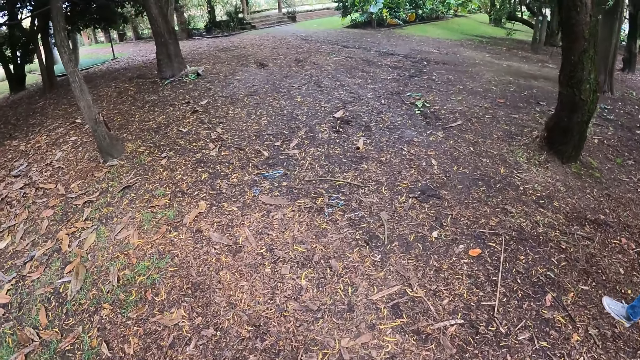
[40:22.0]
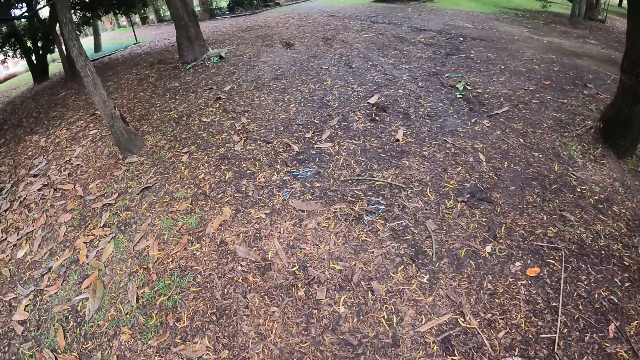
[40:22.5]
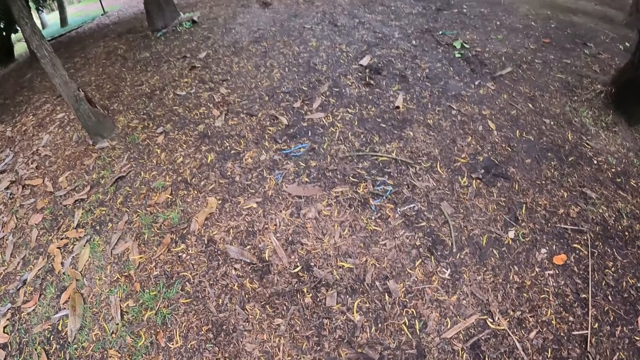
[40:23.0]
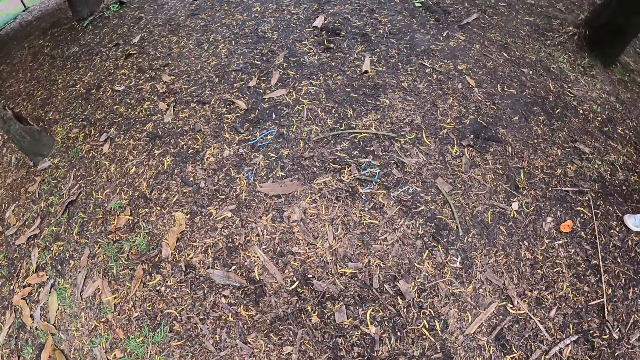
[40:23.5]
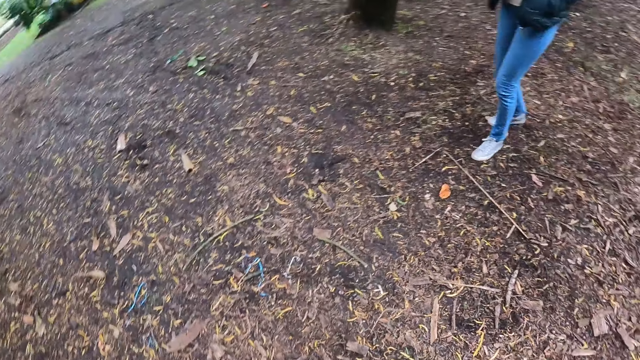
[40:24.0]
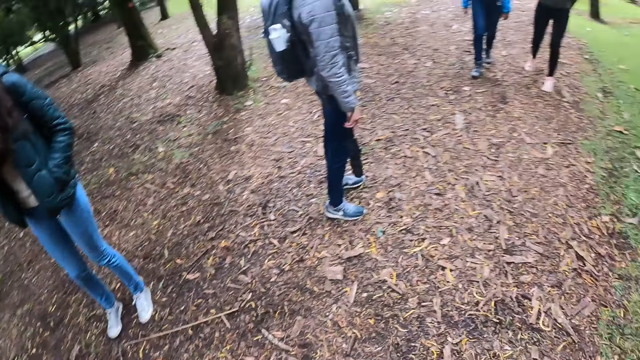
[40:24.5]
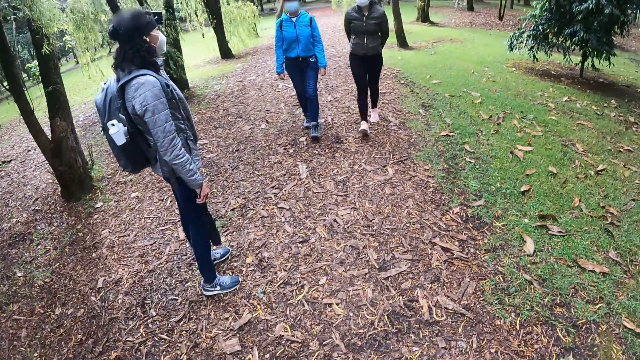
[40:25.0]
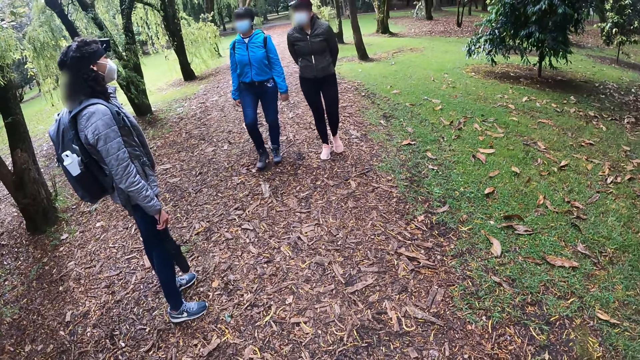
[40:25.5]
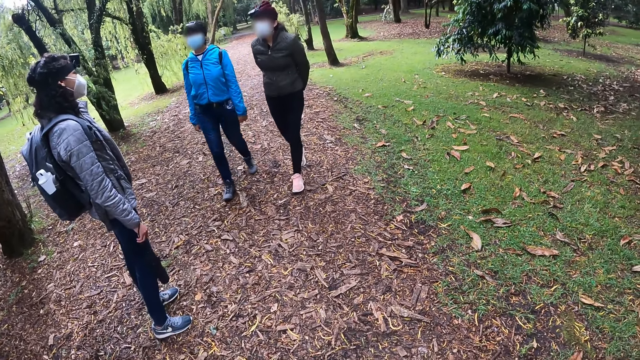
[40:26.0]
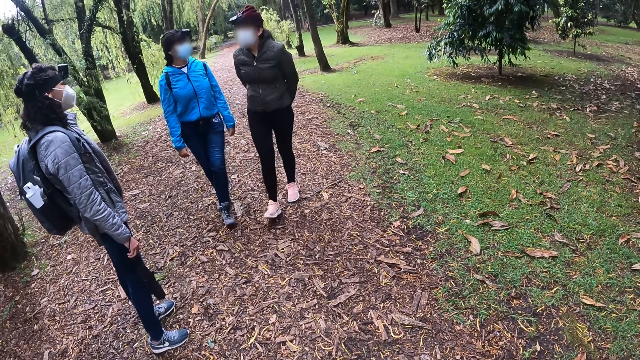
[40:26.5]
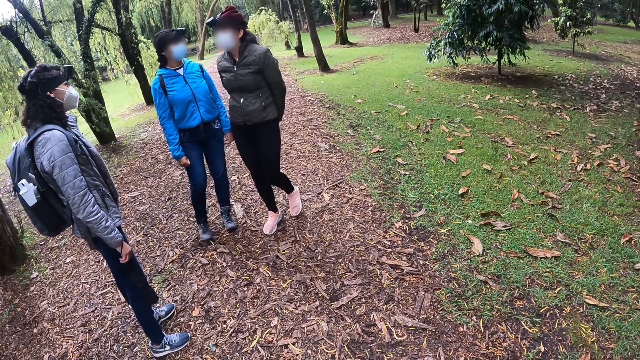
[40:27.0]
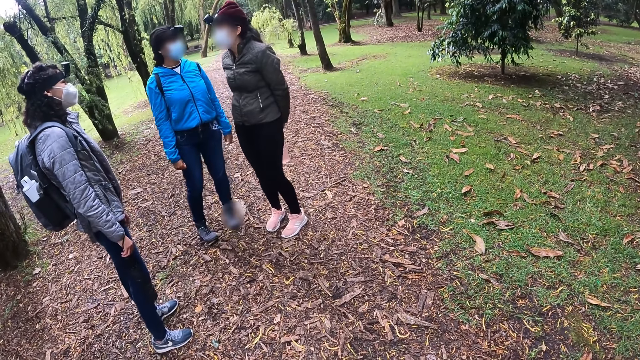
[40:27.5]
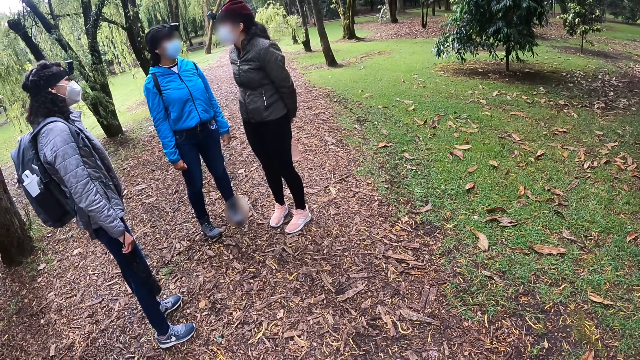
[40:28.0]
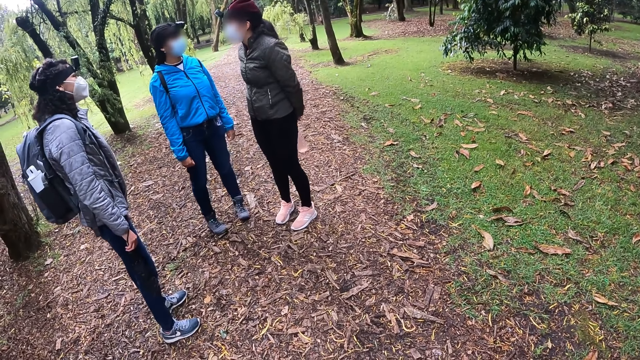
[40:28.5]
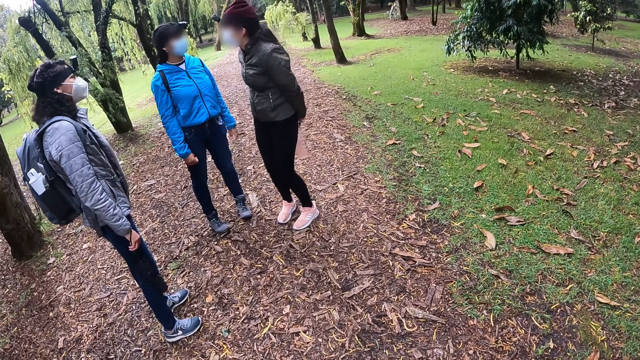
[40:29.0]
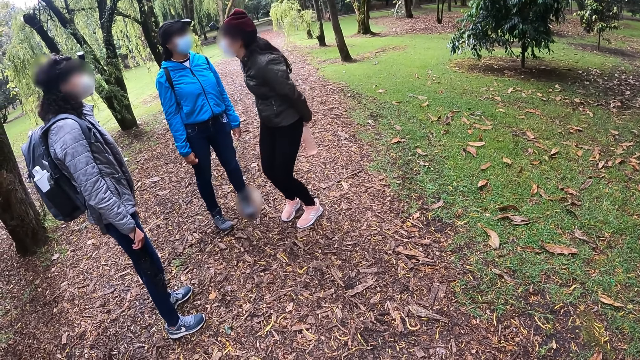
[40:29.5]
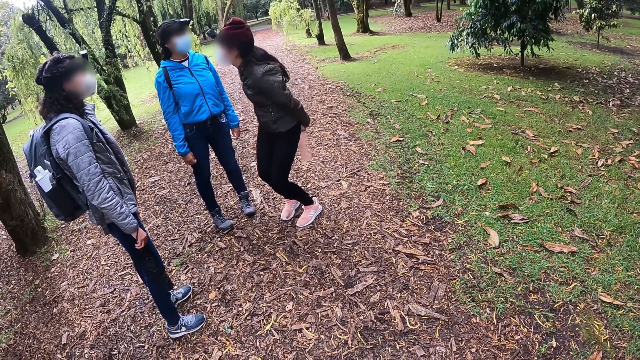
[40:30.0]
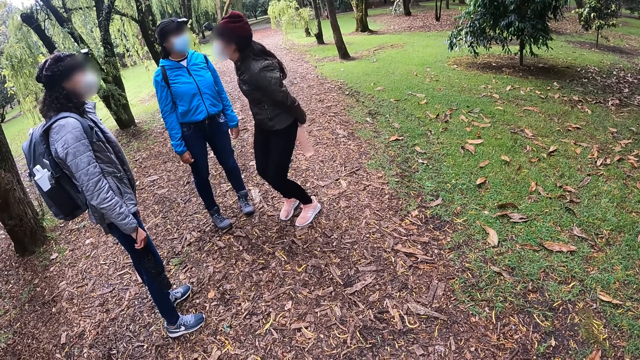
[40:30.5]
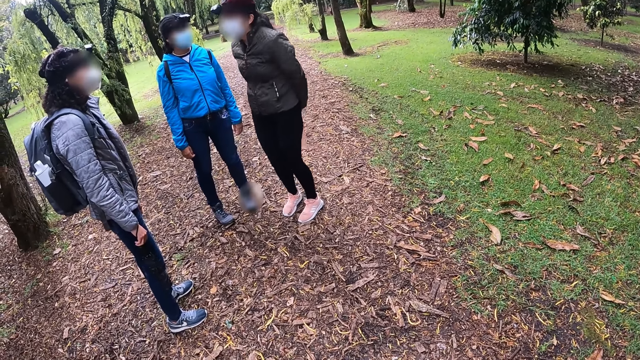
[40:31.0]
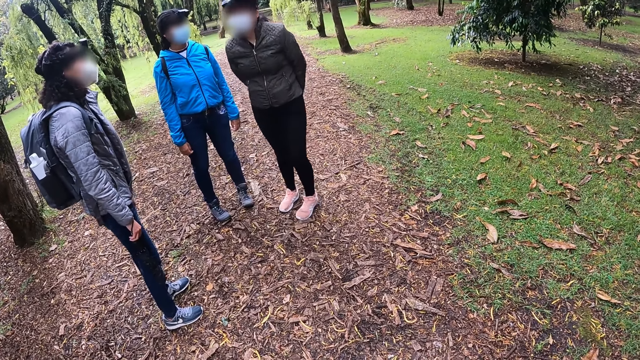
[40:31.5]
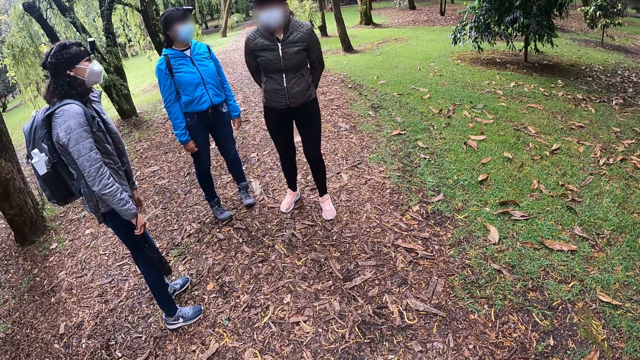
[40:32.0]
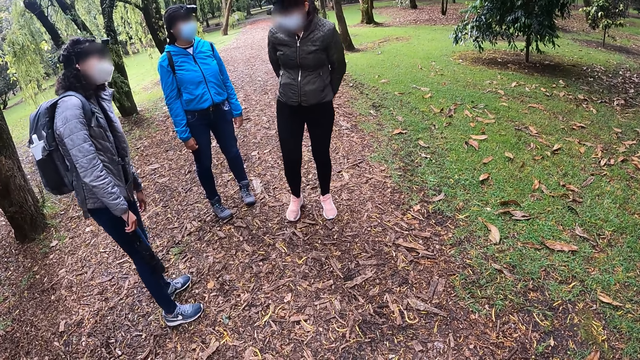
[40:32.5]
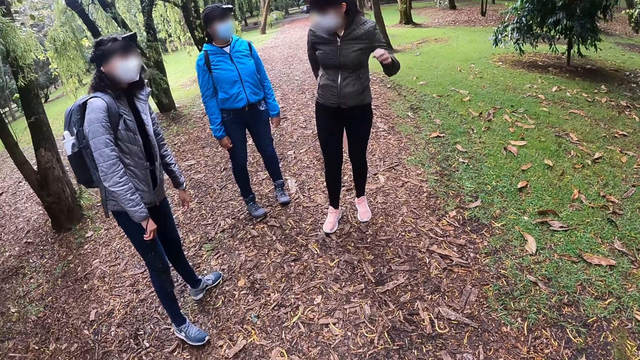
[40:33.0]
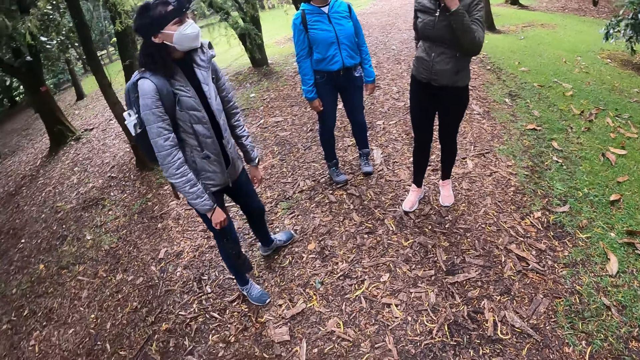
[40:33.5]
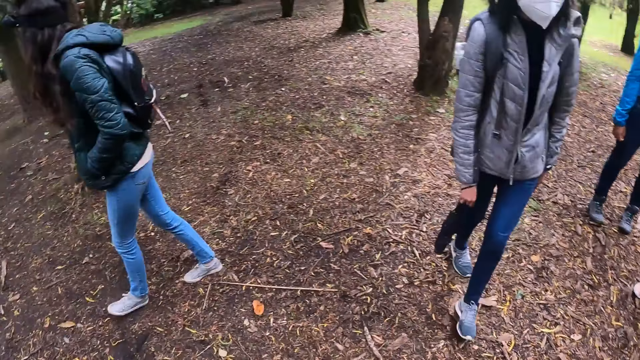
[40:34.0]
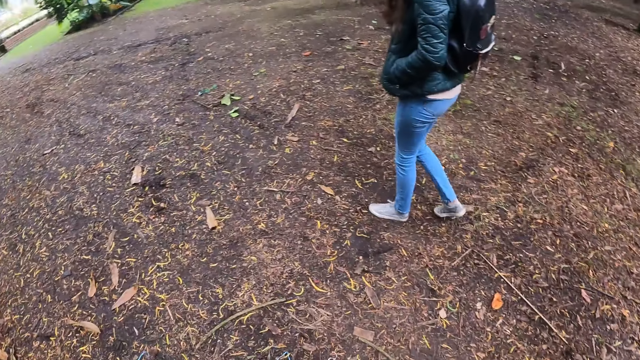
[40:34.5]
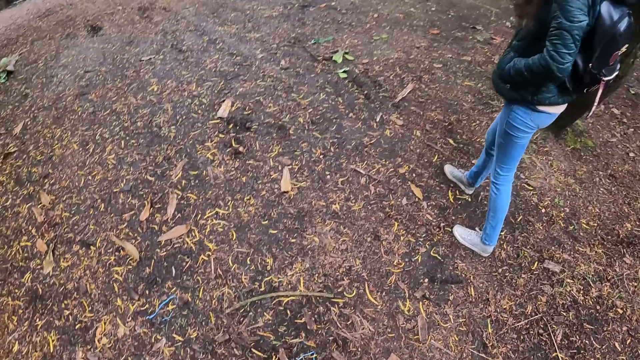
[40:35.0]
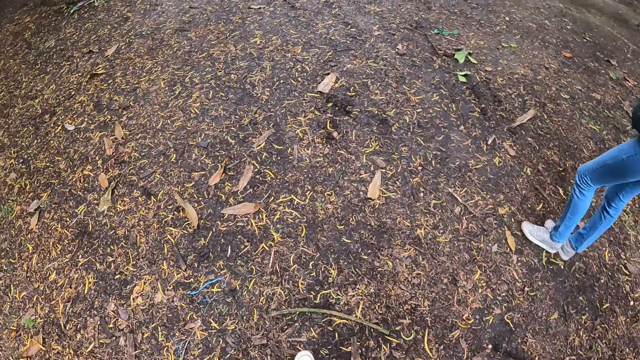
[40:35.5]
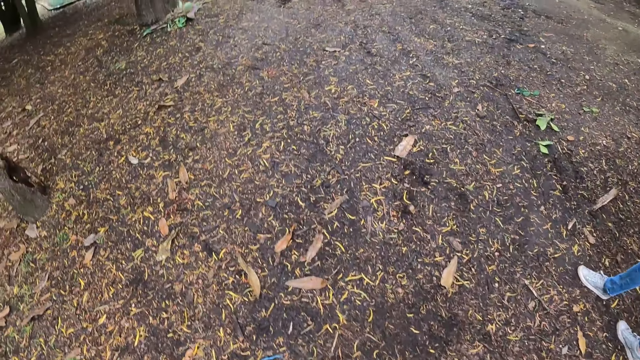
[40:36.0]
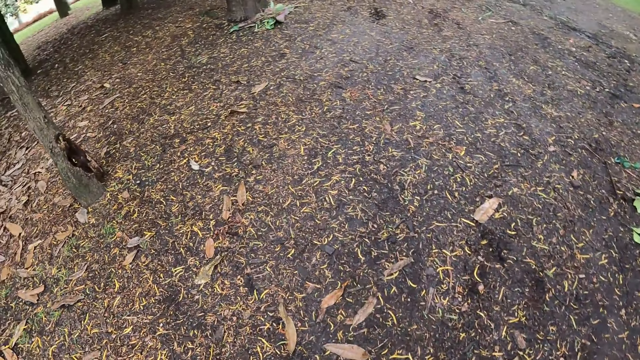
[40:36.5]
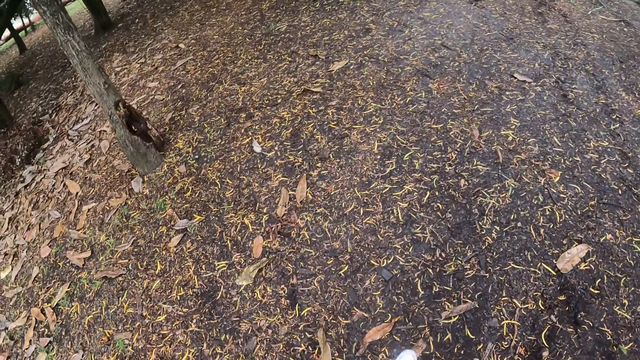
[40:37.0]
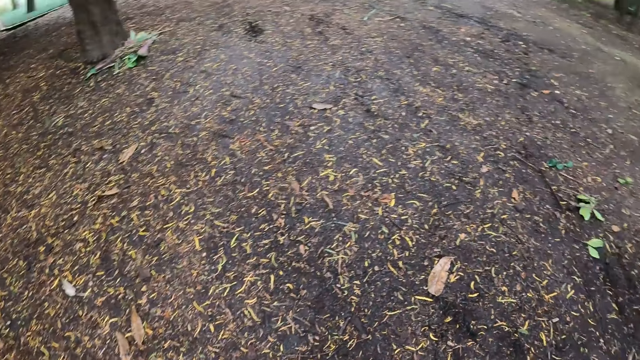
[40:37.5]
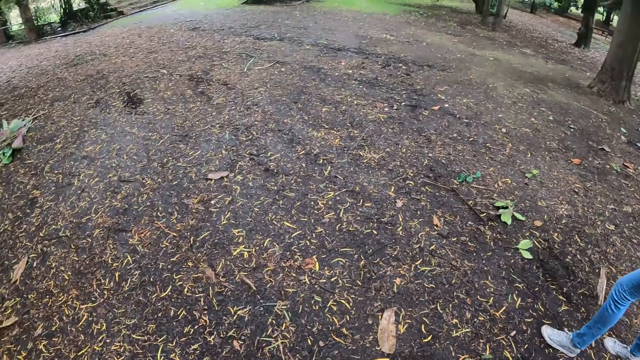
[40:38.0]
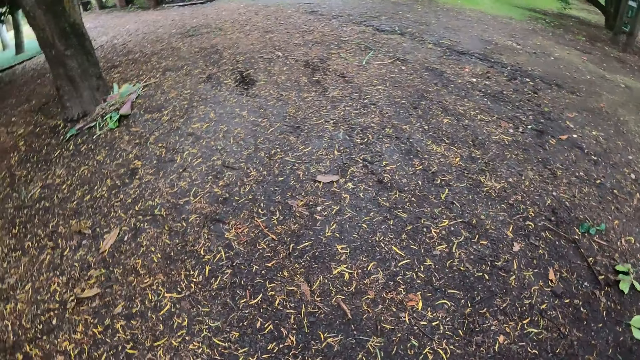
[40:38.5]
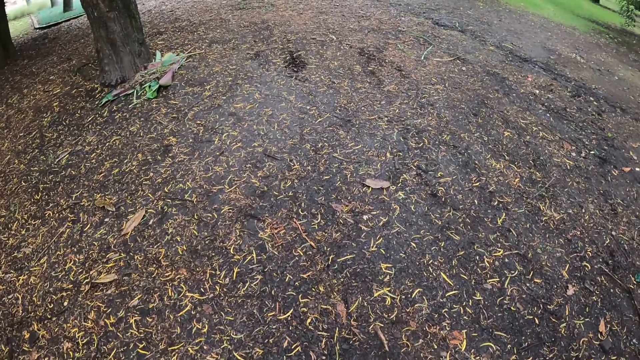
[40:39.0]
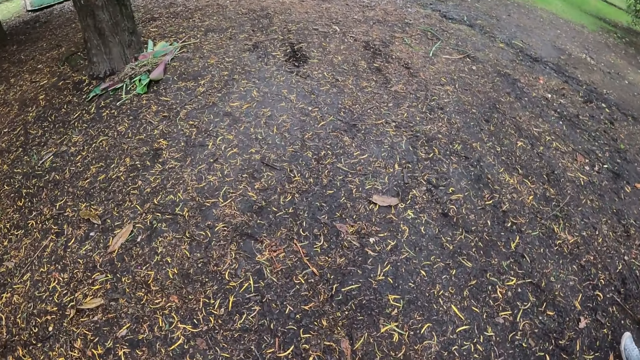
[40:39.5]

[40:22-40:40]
The camera wearer turns around. A person converses with another person. The other person adjusts a mask on the face. The camera wearer walks in the park.

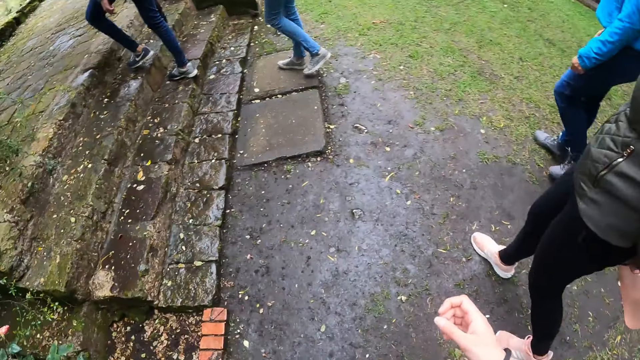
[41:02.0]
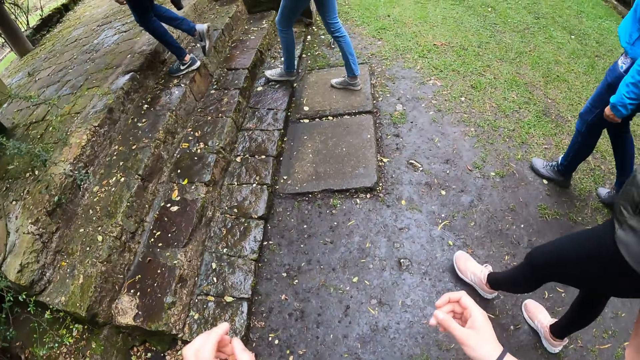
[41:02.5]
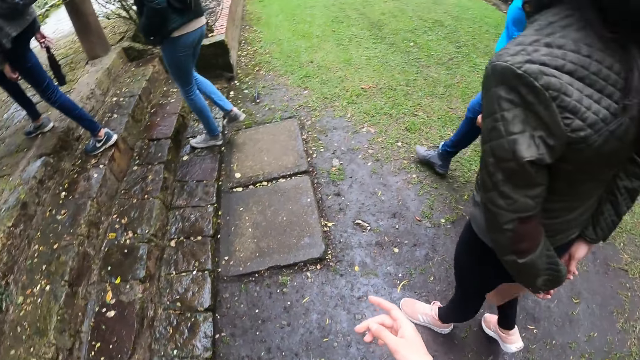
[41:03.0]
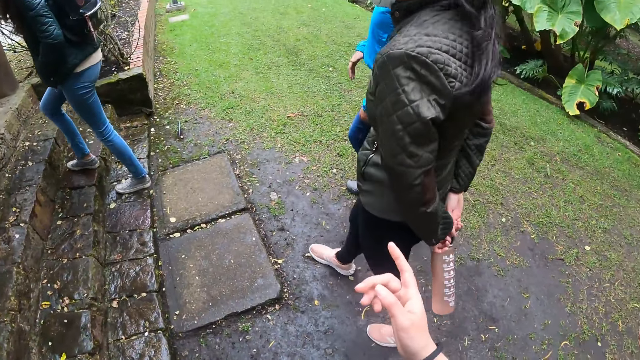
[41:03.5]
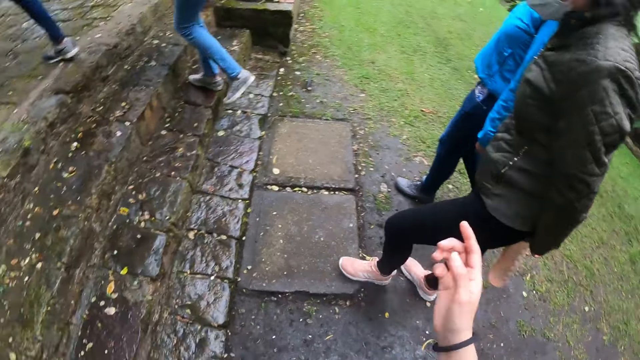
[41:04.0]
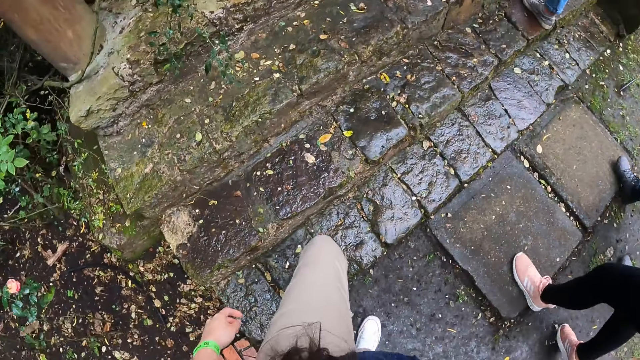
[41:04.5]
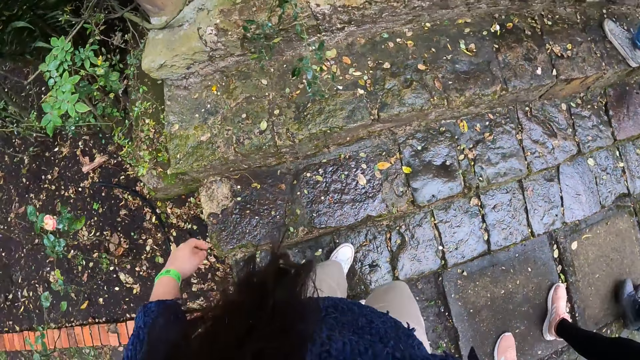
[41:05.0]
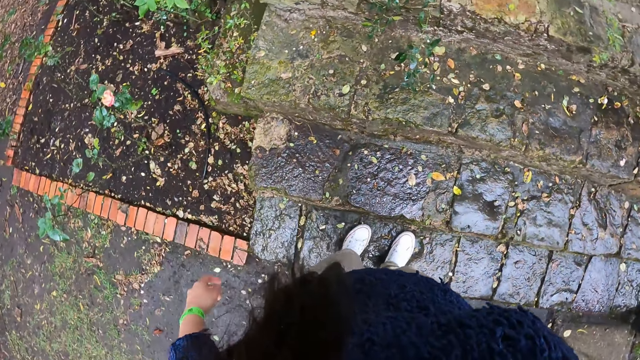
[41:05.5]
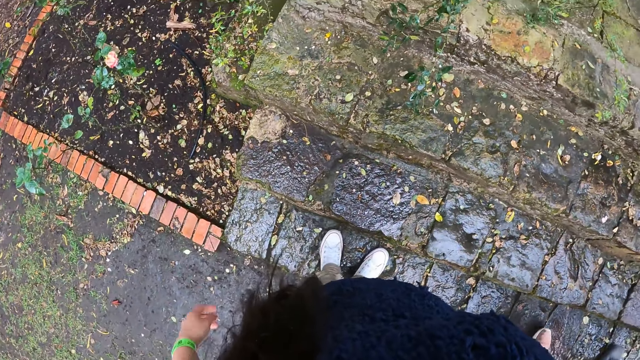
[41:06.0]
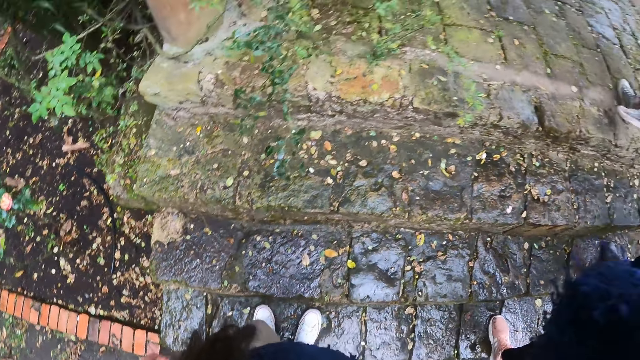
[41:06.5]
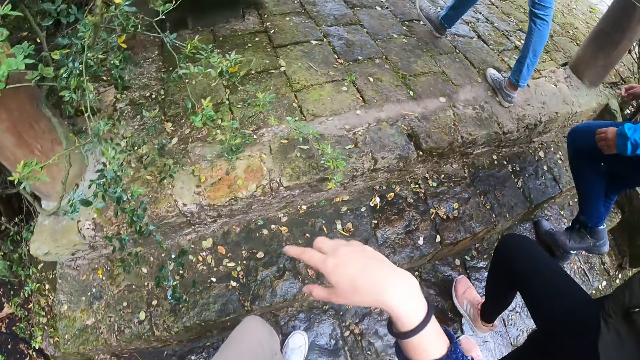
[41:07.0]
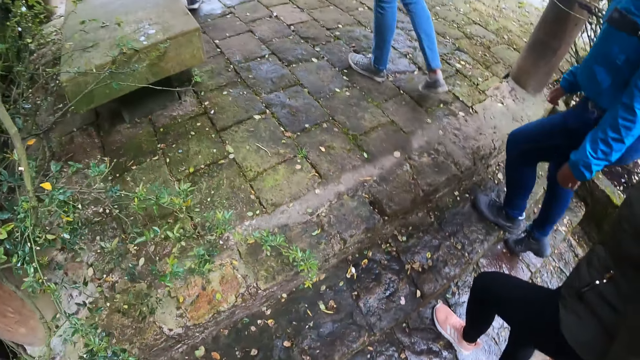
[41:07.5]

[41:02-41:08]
The camera wearer interacts with the two women.
